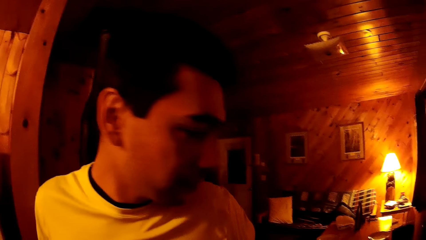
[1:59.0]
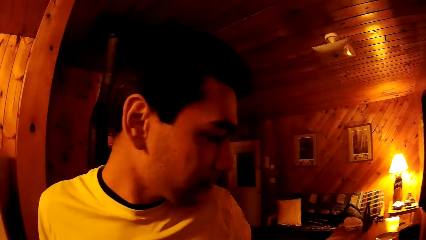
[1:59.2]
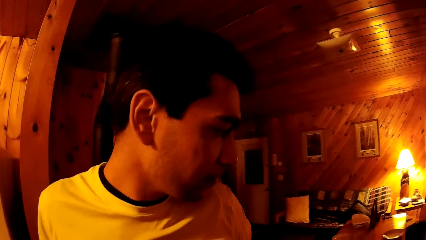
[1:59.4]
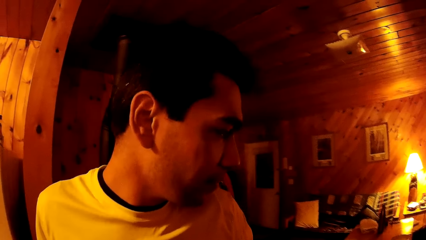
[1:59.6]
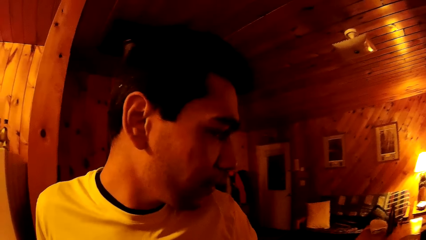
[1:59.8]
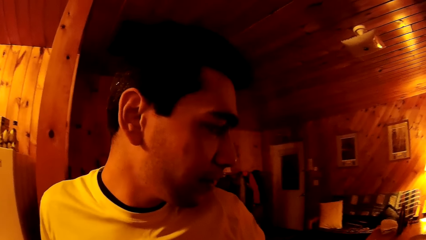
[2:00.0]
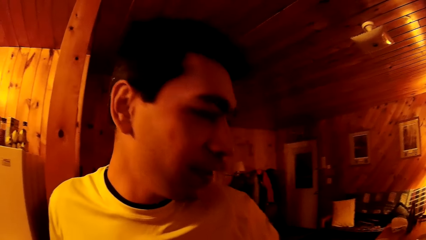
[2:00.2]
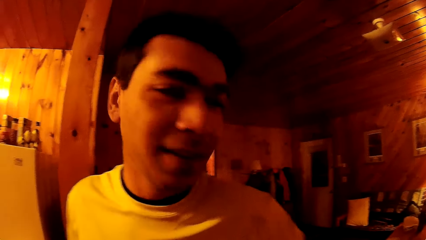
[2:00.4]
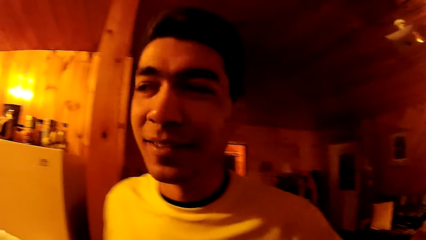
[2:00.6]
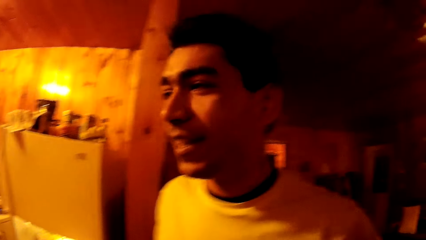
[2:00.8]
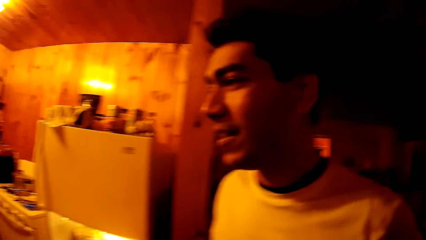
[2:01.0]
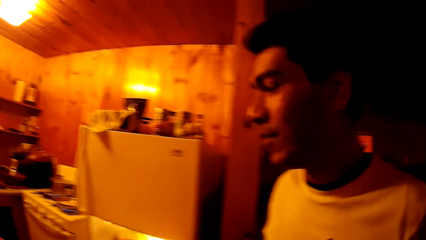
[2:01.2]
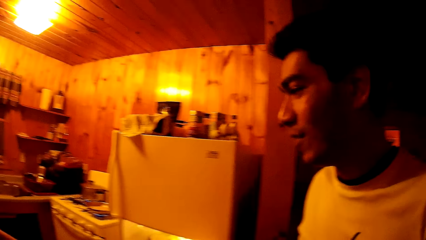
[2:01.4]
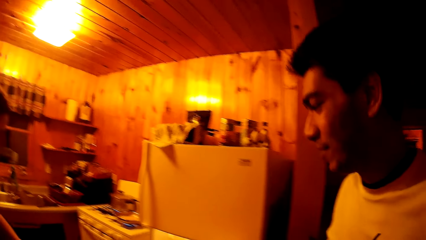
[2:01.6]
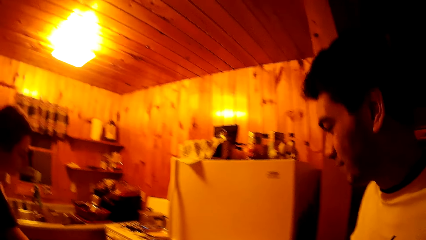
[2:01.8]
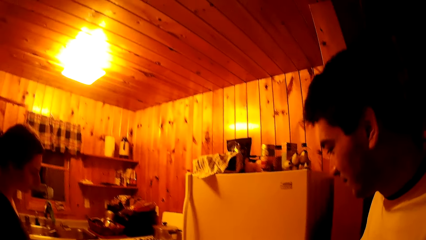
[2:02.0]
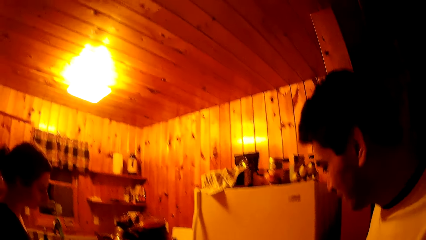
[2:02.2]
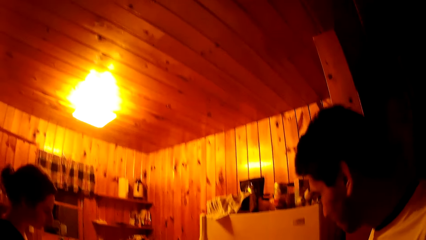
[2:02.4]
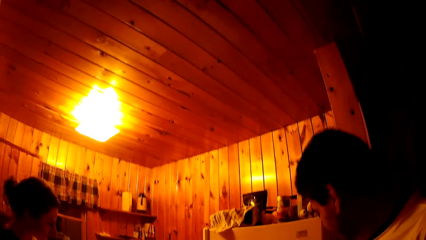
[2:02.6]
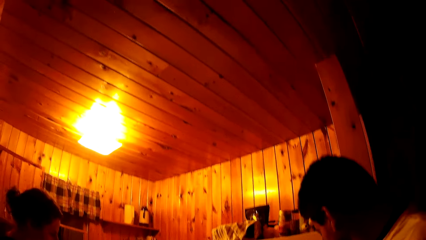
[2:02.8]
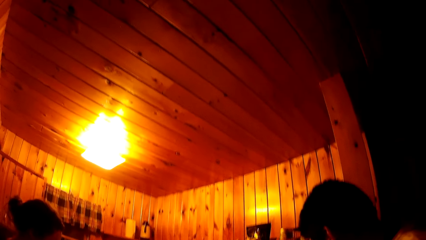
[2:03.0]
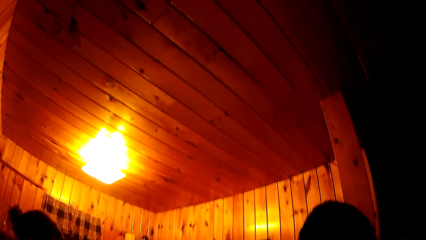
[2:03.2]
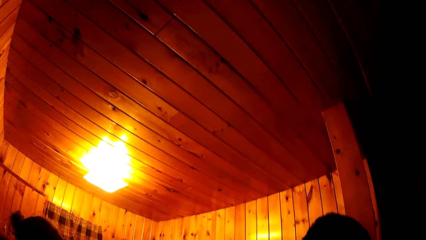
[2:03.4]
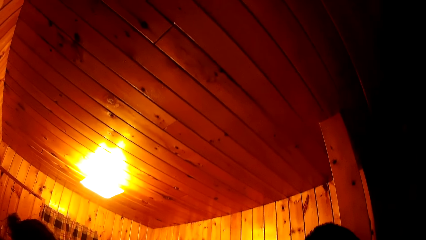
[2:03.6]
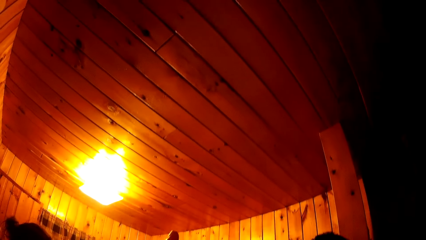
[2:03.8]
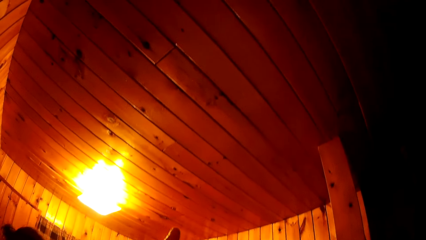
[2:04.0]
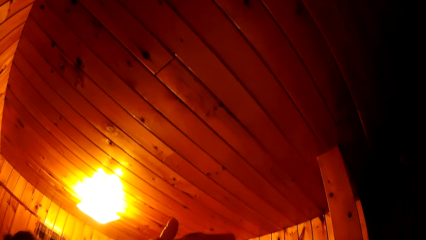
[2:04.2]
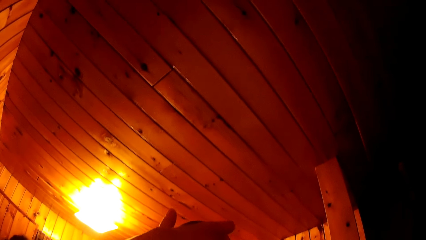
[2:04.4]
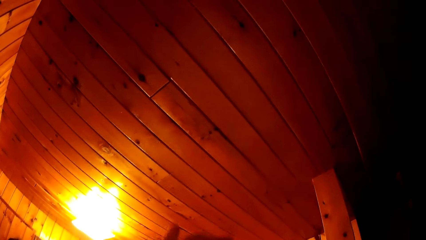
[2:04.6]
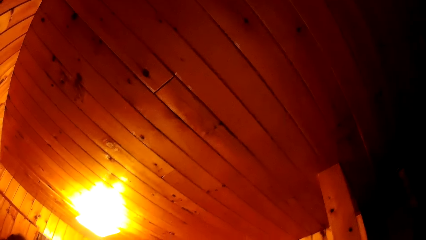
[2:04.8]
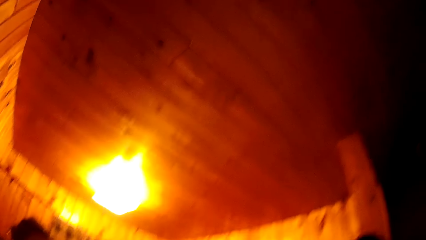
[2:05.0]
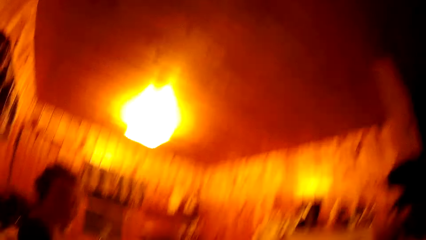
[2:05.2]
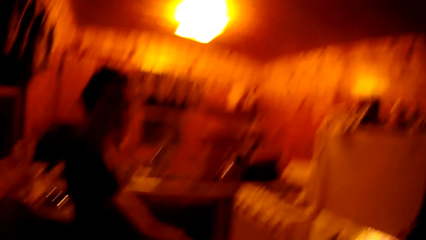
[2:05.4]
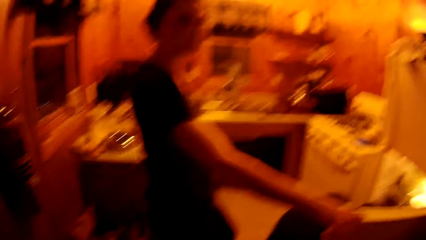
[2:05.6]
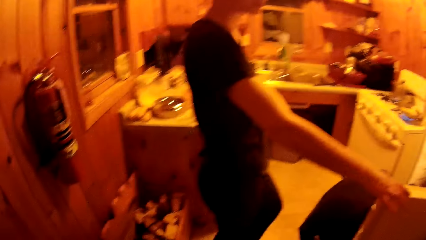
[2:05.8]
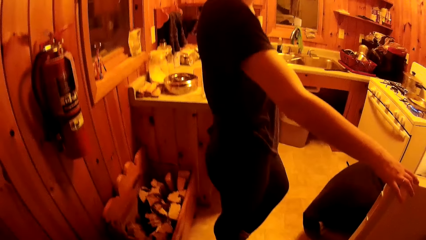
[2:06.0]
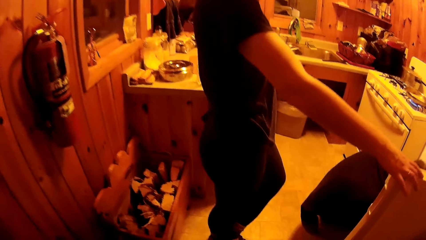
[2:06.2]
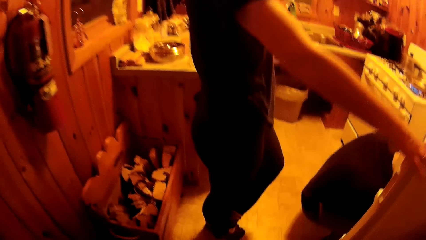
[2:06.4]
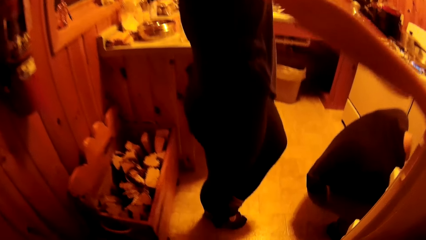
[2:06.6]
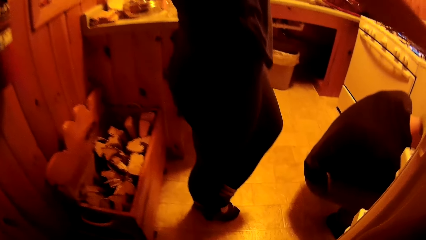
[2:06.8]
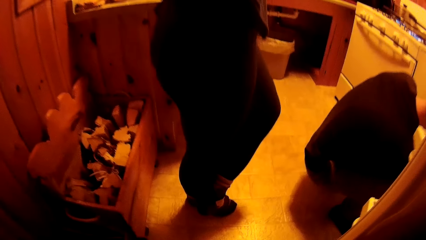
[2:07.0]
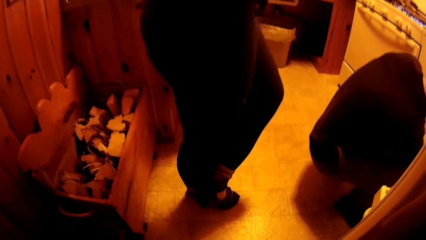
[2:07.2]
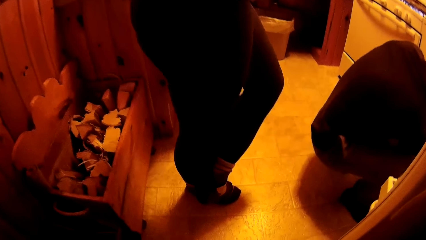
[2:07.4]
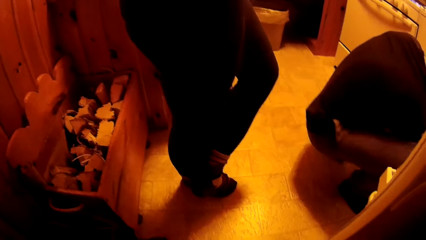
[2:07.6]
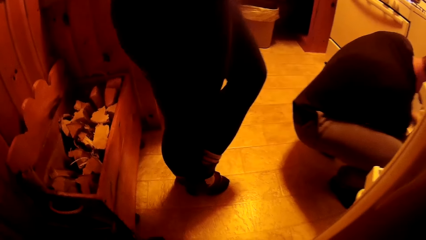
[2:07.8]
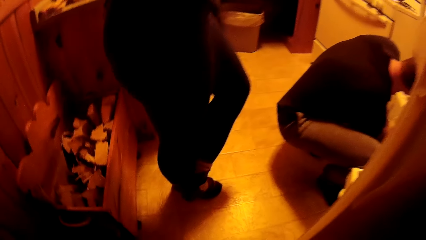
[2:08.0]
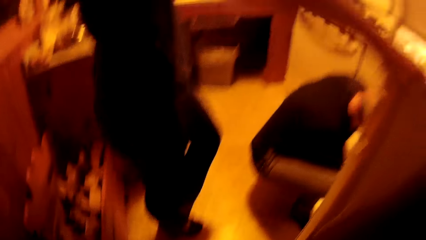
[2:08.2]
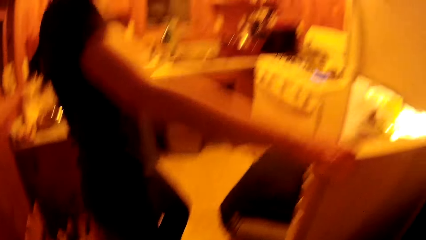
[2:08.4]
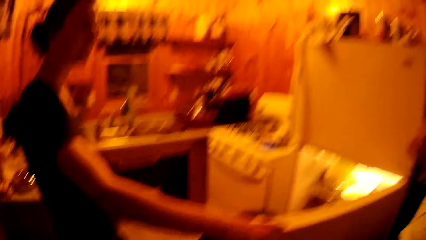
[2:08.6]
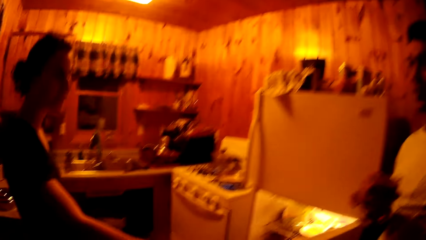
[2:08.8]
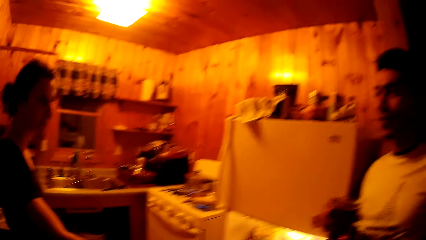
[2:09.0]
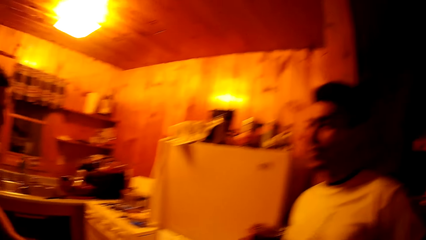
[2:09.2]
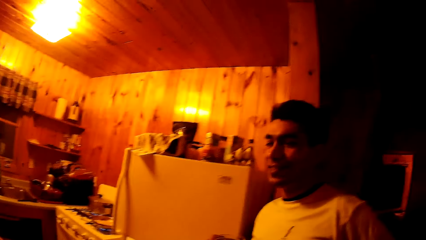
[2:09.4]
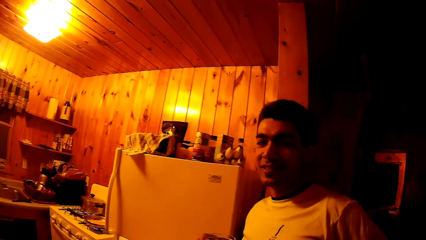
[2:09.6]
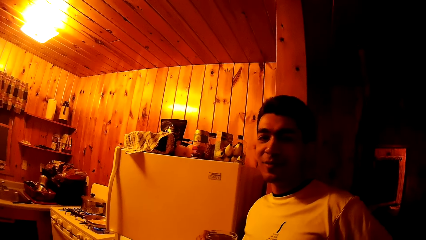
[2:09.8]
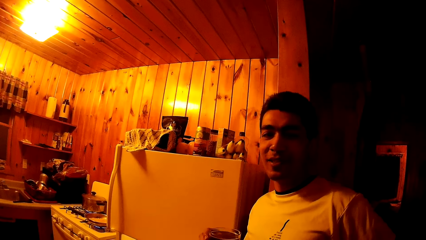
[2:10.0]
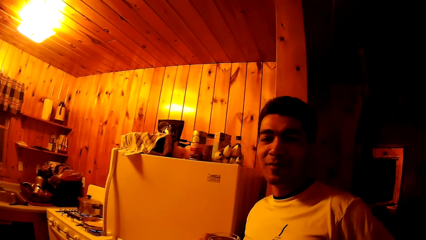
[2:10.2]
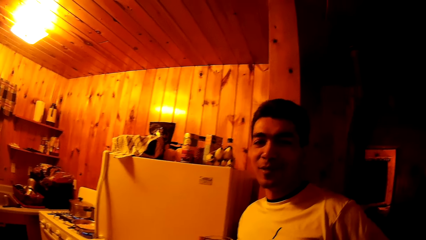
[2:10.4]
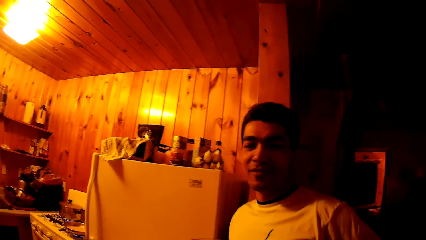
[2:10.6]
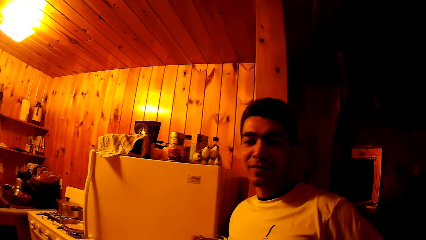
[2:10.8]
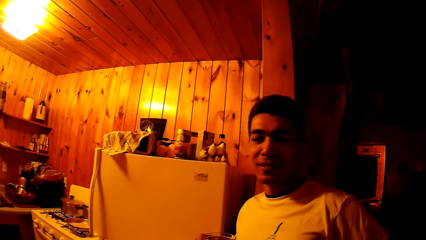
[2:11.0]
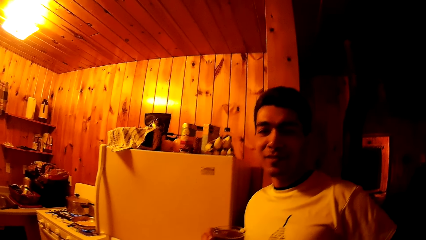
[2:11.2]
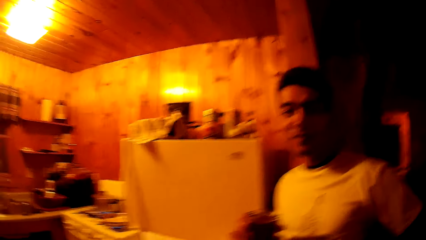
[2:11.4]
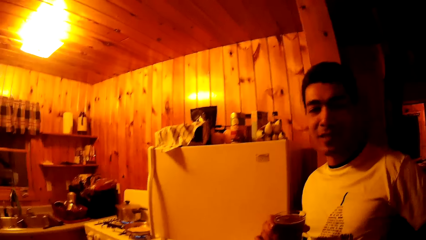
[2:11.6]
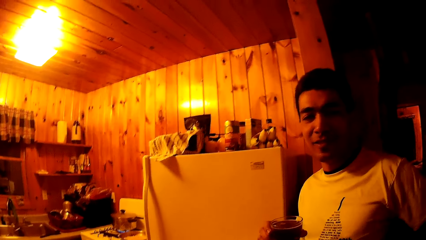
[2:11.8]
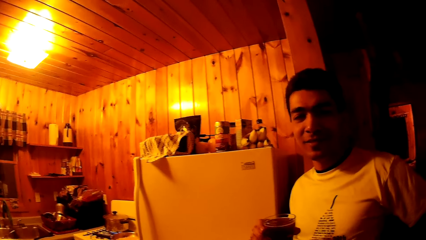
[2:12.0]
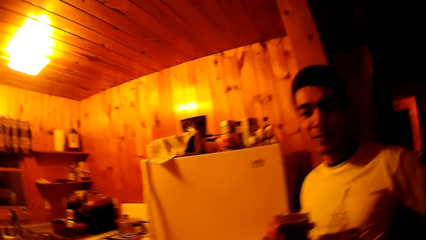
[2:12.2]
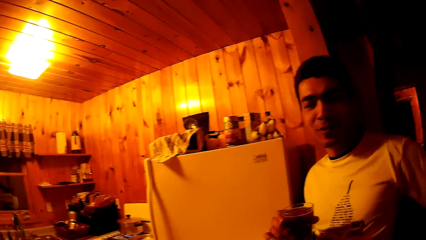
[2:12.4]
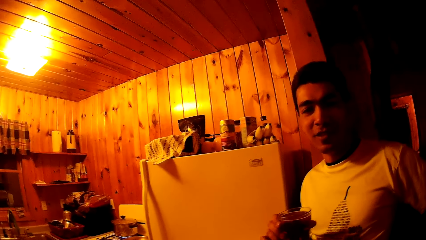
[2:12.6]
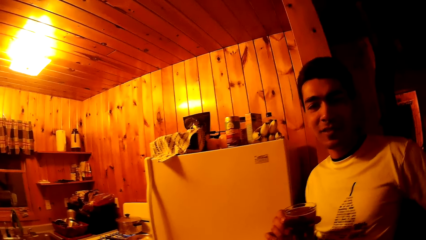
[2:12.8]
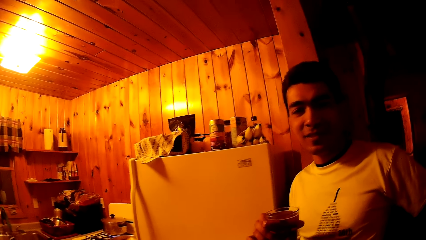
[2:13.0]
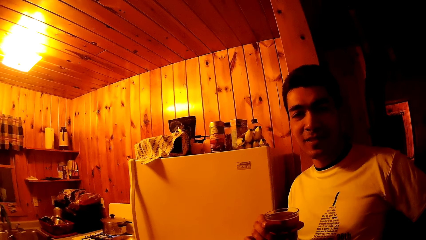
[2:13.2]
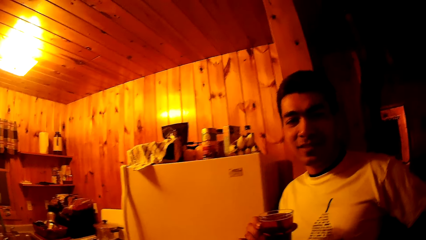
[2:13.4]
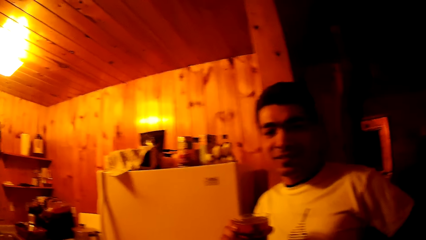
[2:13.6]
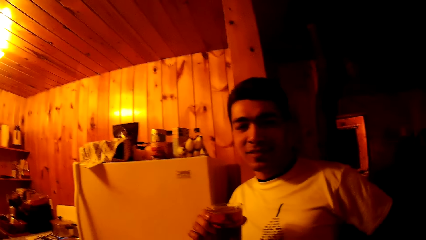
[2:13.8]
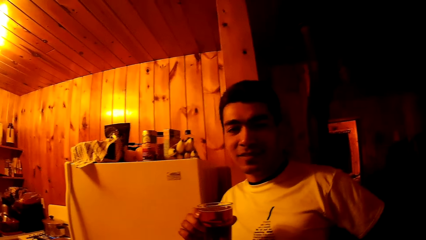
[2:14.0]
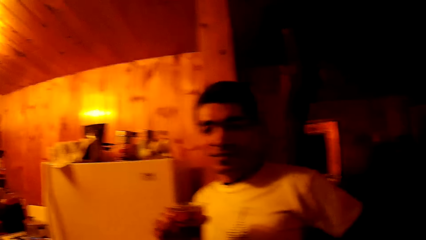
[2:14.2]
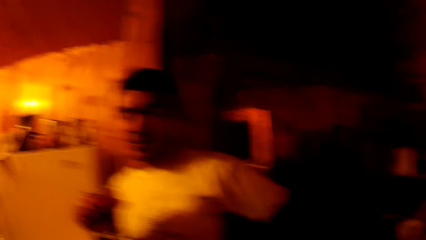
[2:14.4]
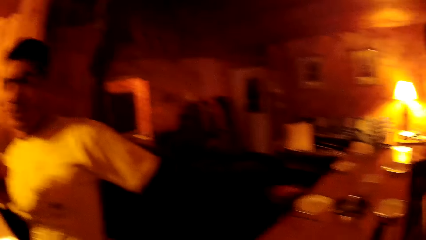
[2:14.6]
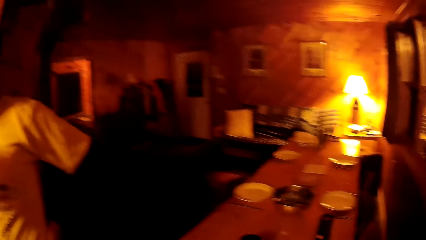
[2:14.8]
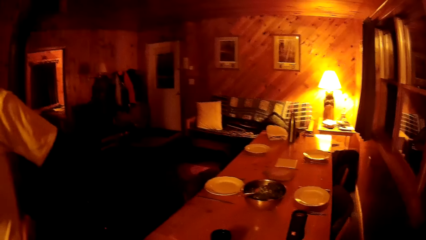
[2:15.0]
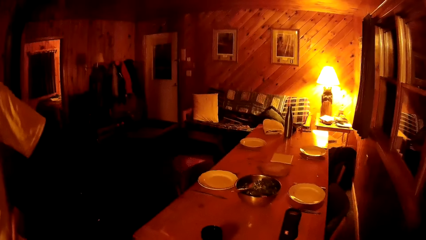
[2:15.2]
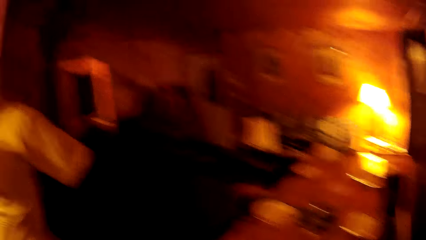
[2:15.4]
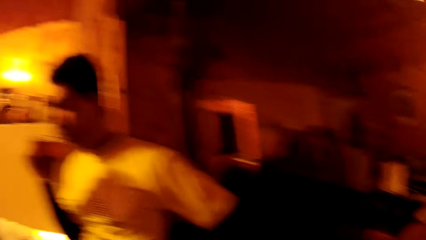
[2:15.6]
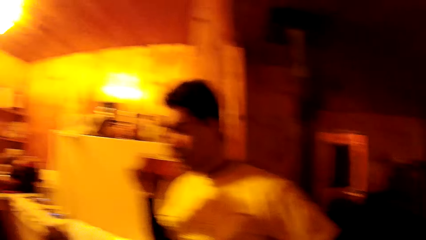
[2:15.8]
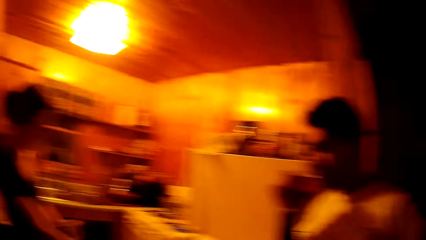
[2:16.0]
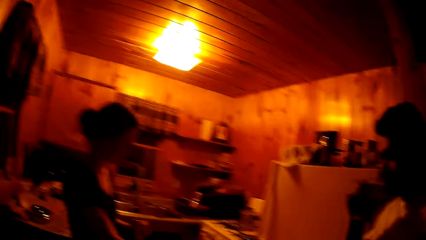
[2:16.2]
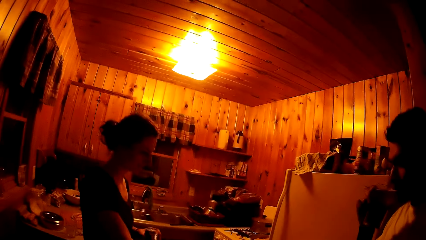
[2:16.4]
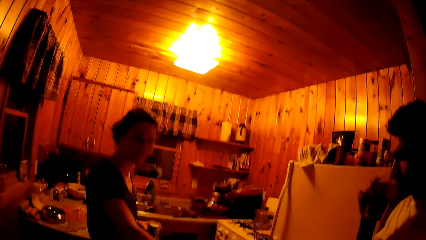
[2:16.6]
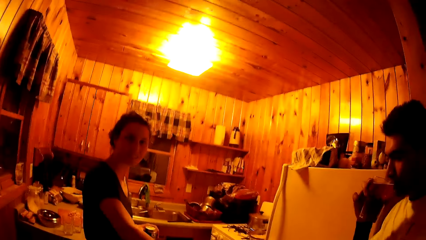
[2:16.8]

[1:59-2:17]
A man interacts with the camera wearer. The camera wearer drinks from a bottle. The man talks to the camera wearer. The camera wearer looks around. The man sips from the glass cup in his right hand.
